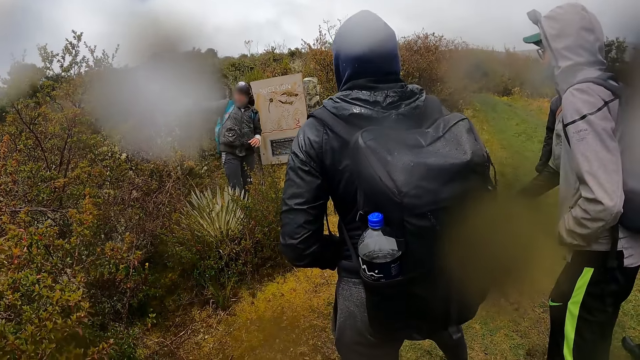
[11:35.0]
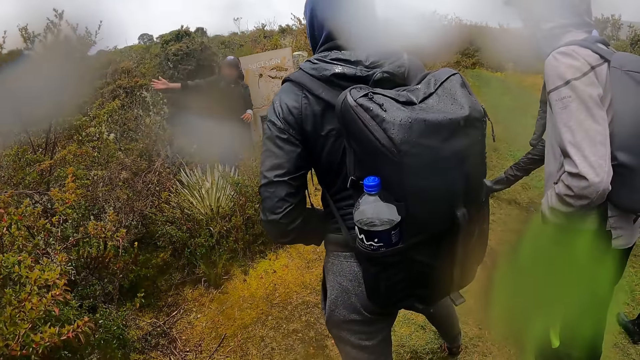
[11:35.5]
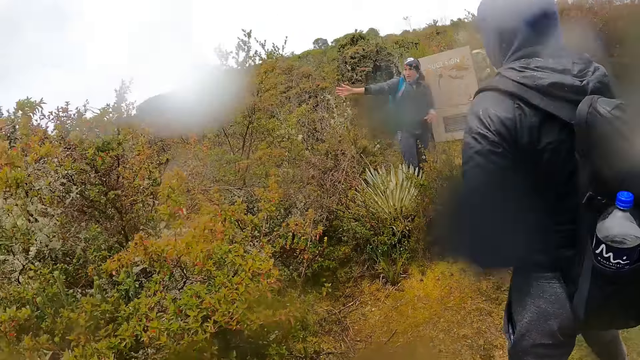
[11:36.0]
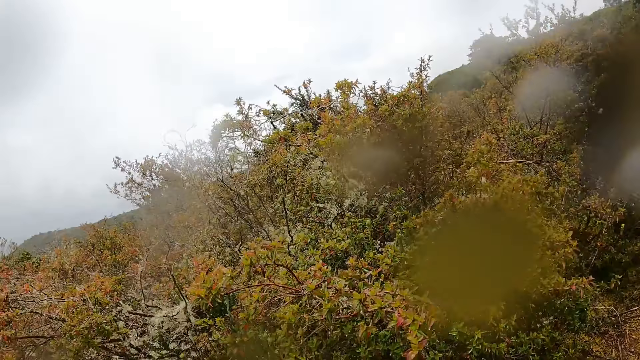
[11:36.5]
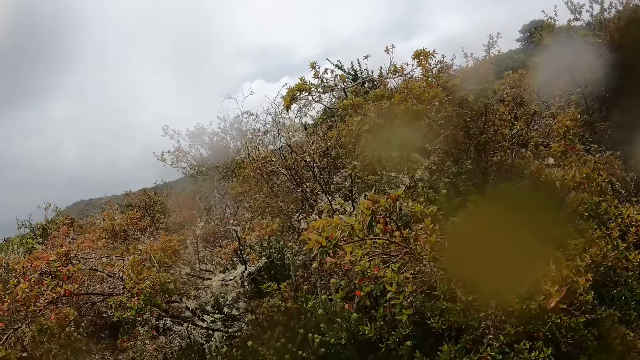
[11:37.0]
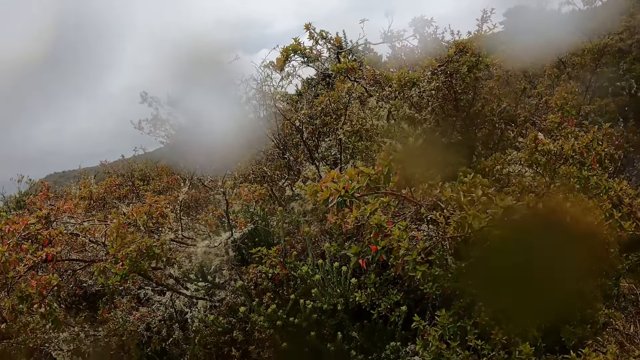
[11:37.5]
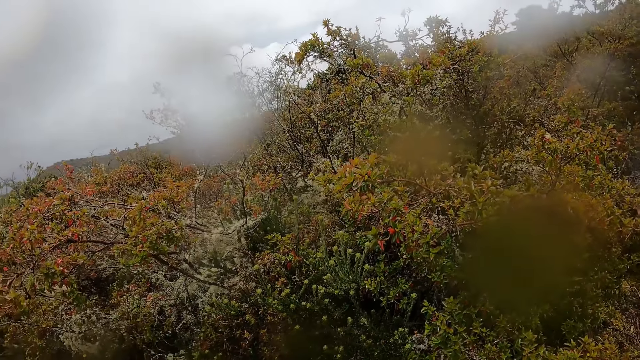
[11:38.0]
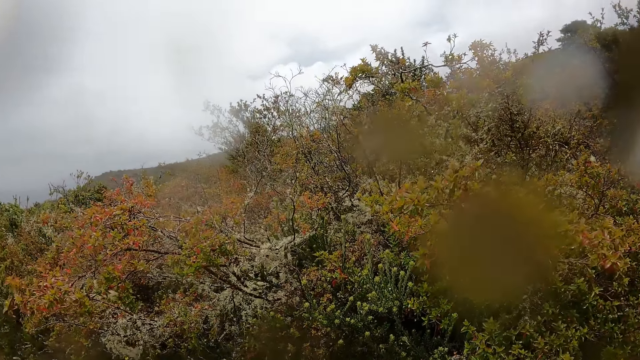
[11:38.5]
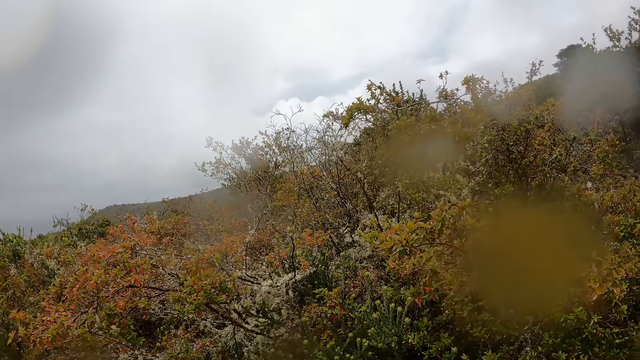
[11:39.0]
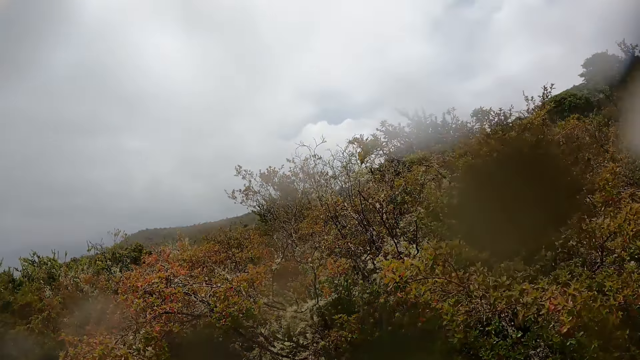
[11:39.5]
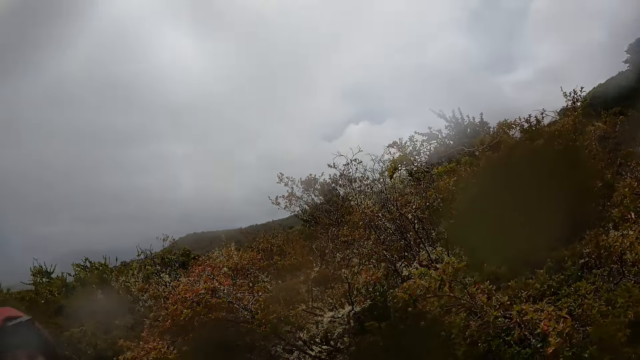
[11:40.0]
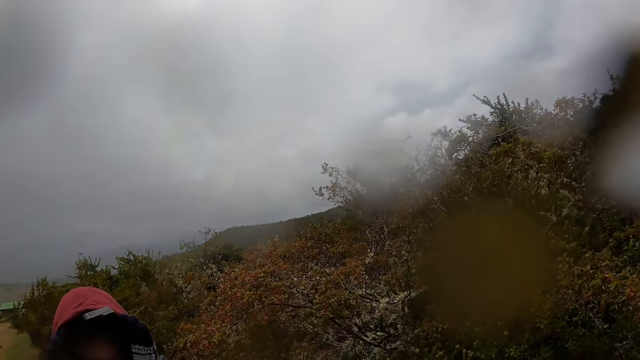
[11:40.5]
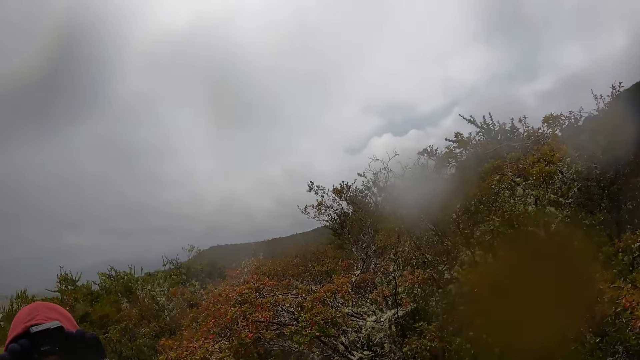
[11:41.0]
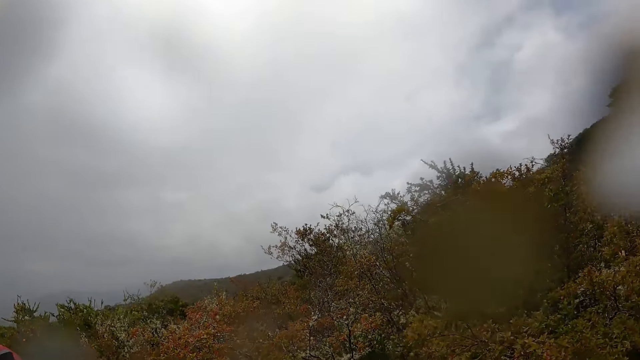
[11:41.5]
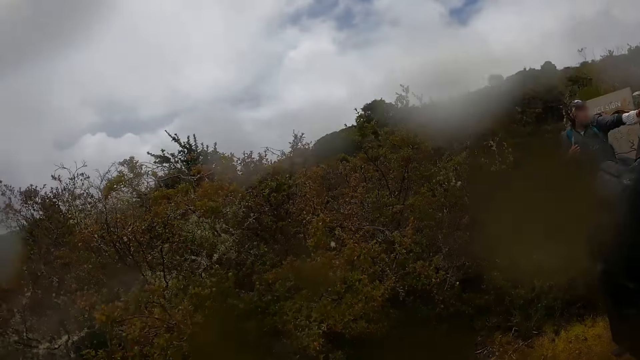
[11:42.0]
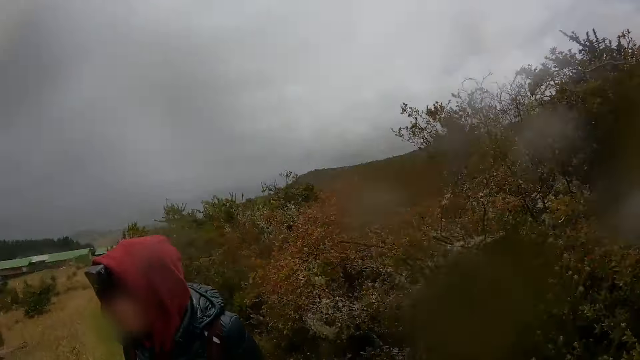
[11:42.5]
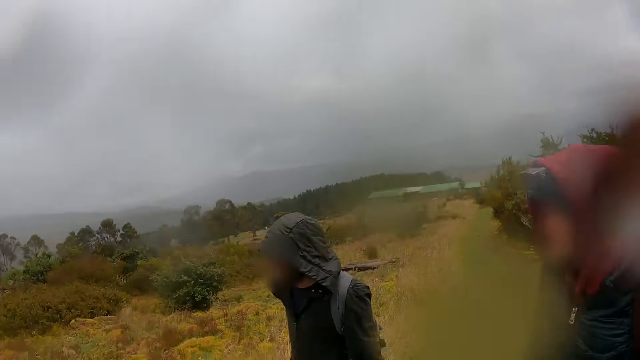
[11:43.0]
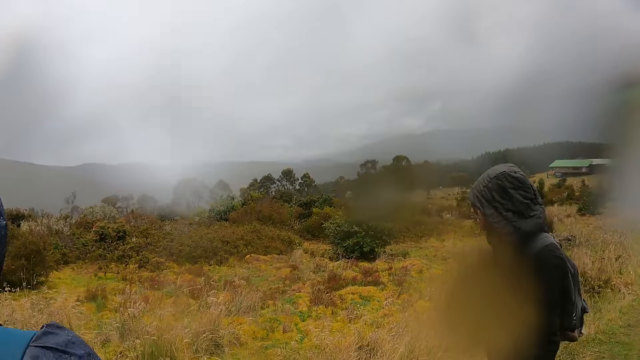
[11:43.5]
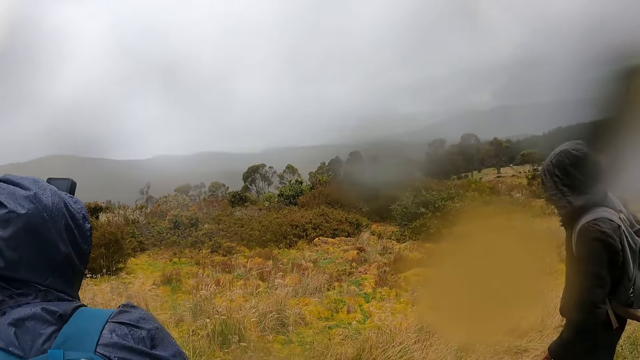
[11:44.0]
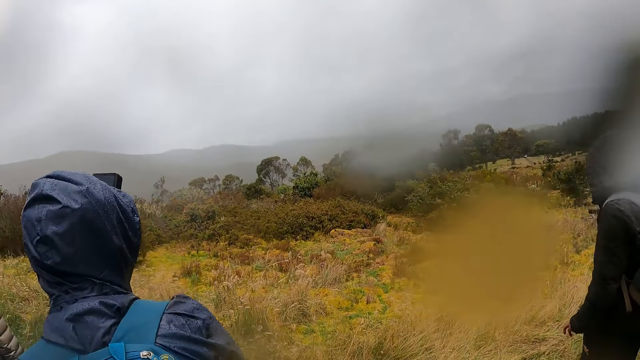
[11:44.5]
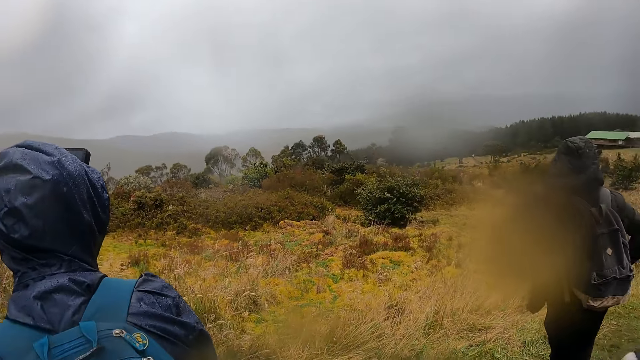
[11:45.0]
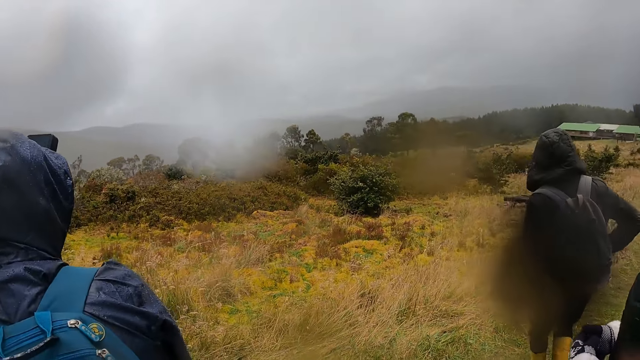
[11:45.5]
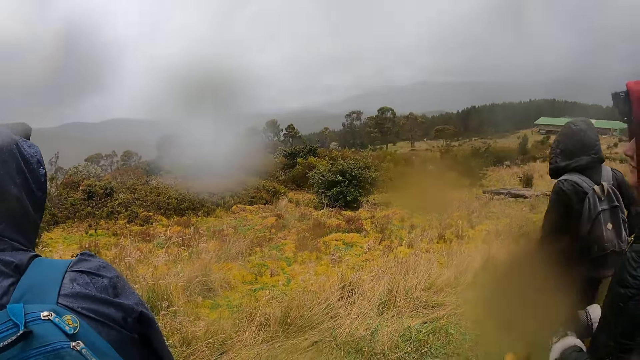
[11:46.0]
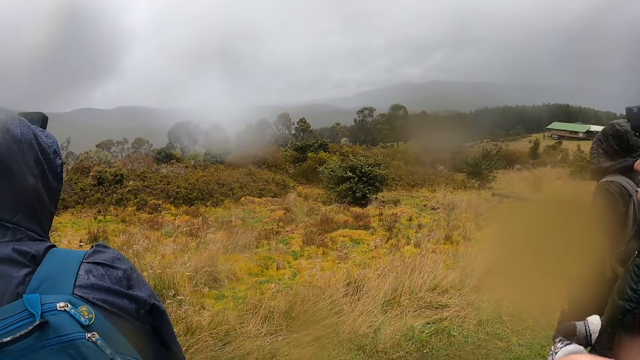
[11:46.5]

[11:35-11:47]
The camera wearer looks around the field. The woman touches her face with her left hand.

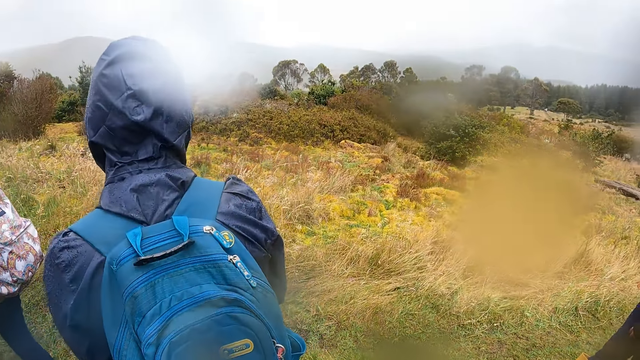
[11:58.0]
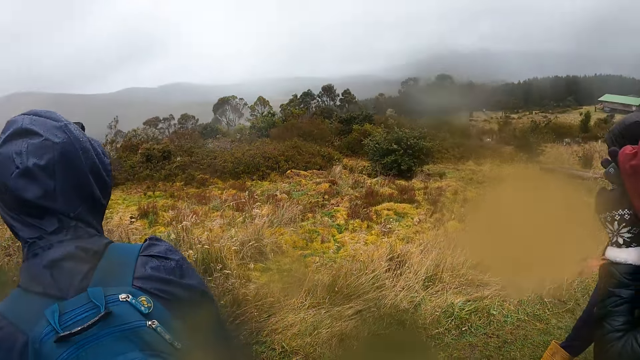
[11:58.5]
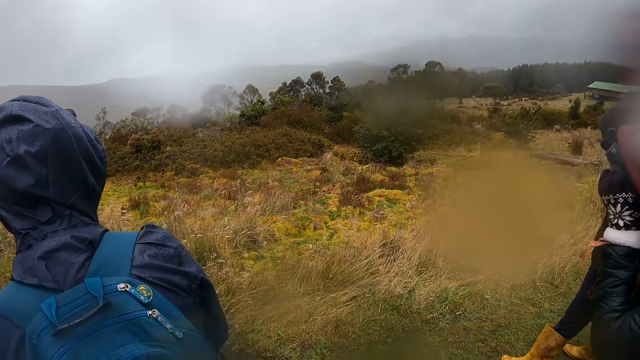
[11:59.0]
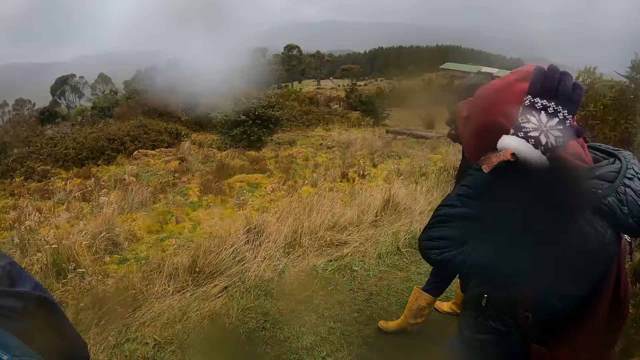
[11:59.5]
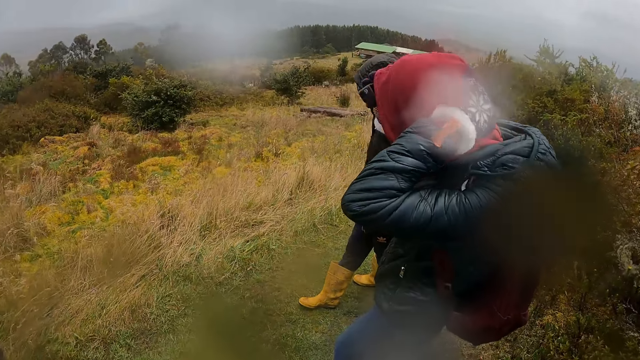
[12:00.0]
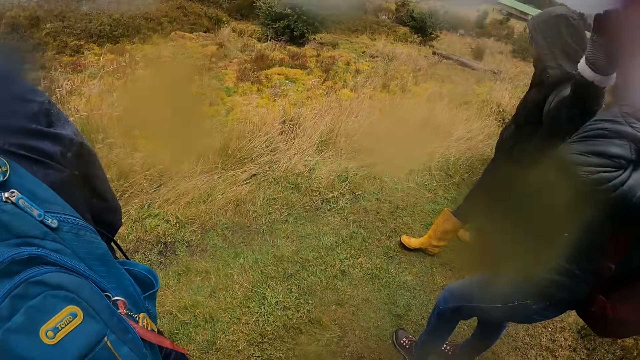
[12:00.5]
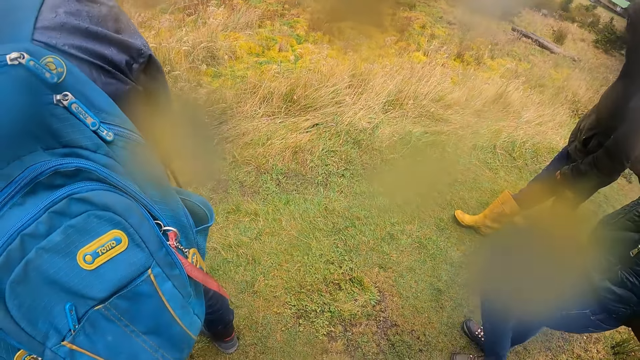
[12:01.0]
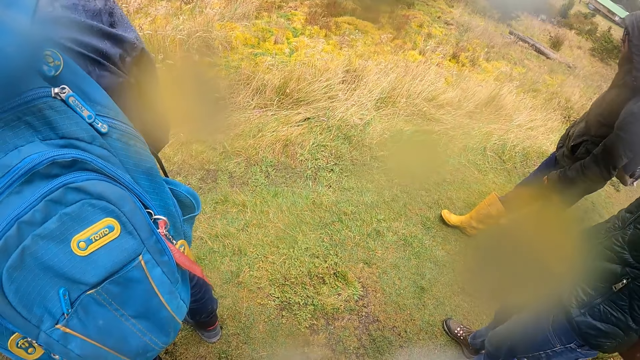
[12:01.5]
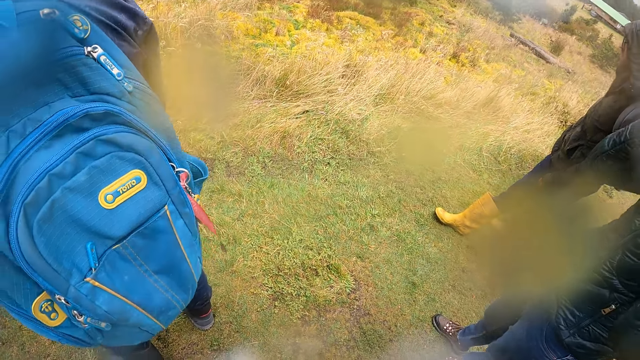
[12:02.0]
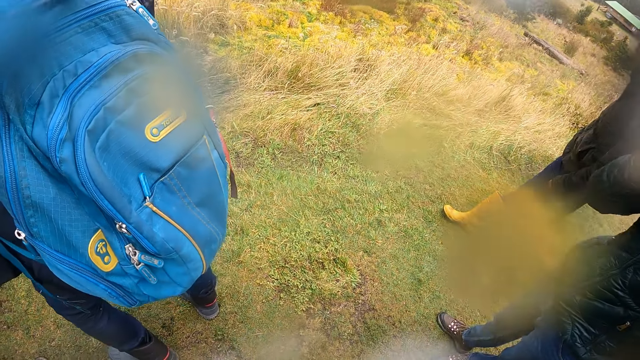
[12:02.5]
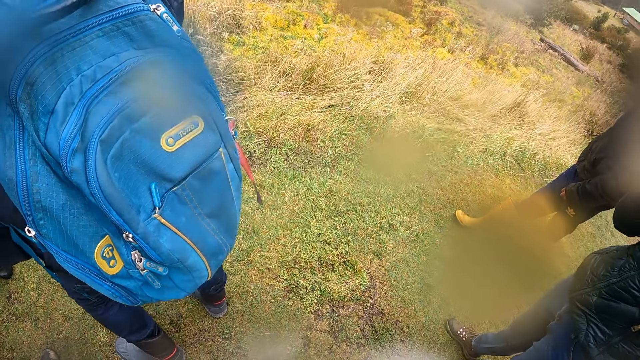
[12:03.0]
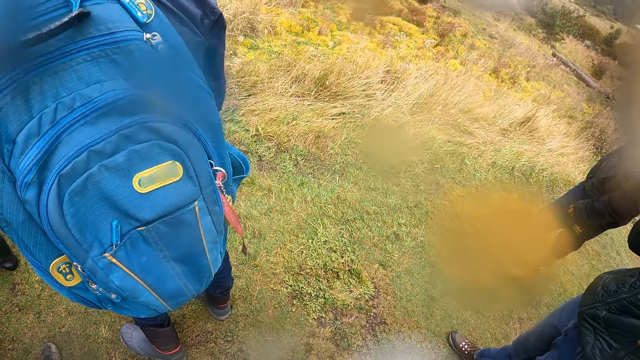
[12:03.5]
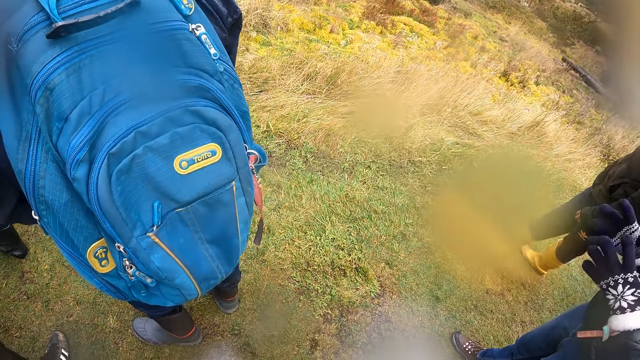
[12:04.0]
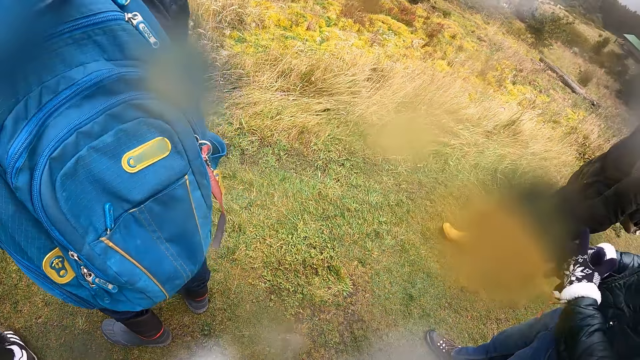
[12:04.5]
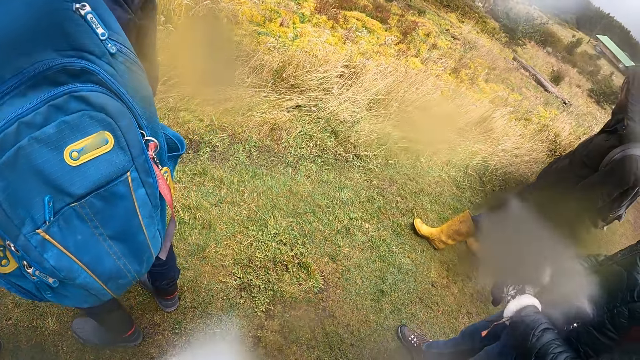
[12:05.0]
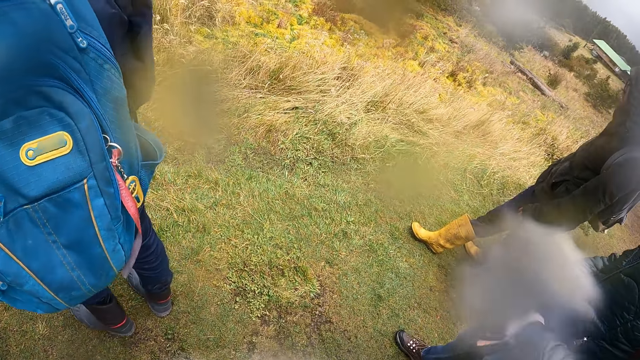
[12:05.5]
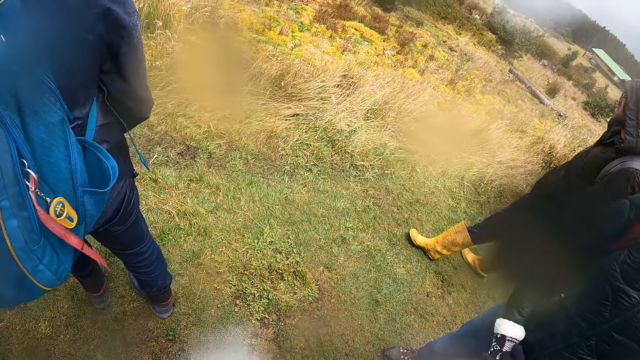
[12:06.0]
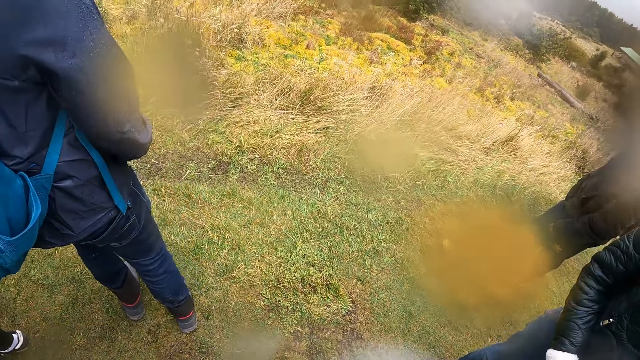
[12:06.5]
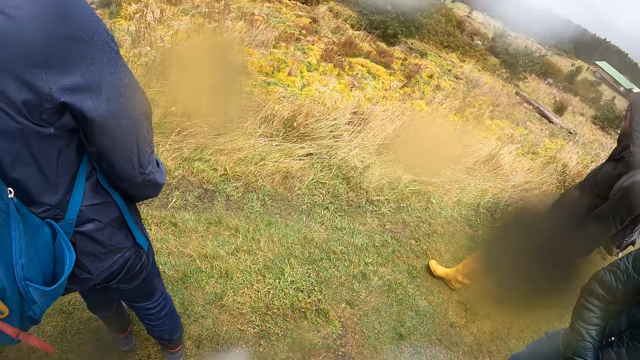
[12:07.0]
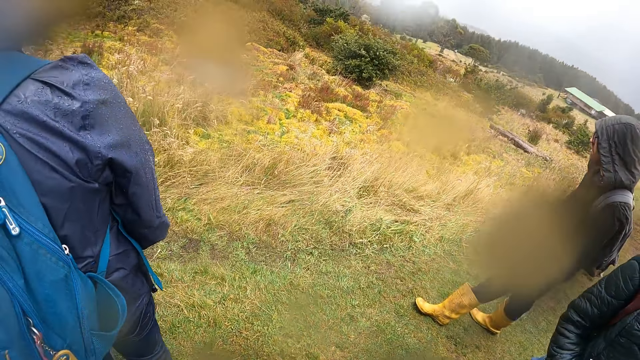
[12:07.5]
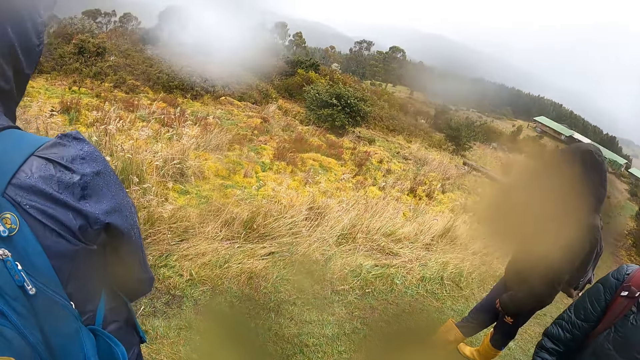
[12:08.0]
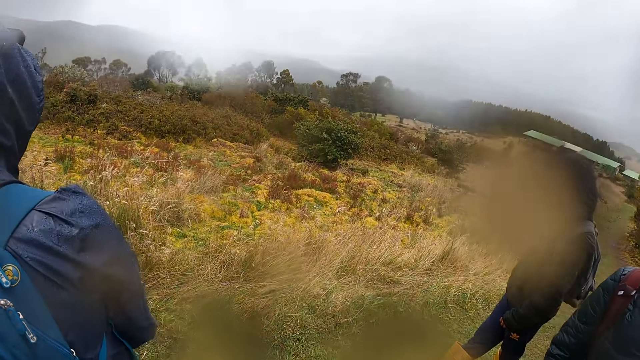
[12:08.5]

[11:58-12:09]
The woman adjusts a hood on her head with both hands. A man holds his head. The camera wearer looks around the field. The man holds his hands together. The camera wearer looks around the field.
